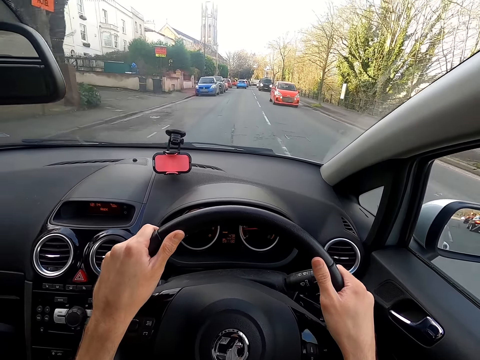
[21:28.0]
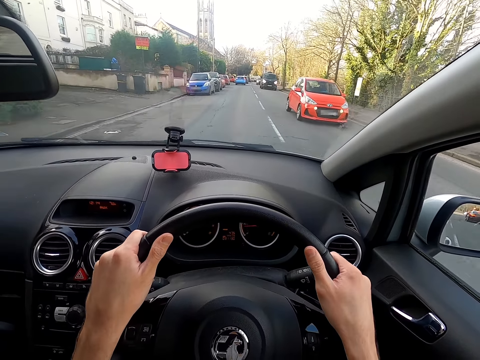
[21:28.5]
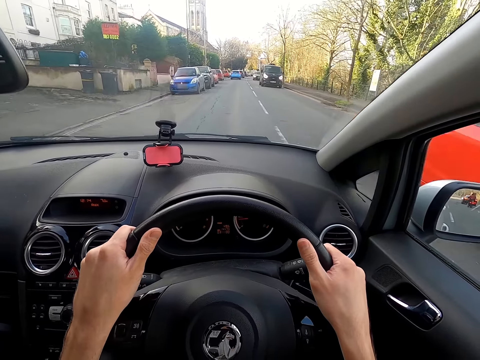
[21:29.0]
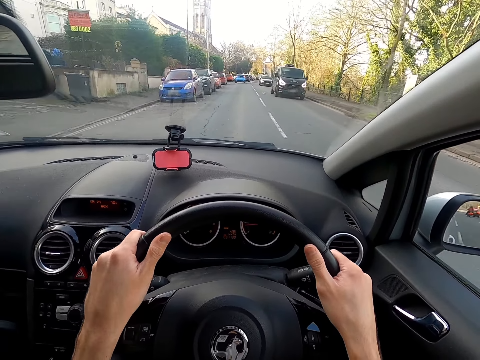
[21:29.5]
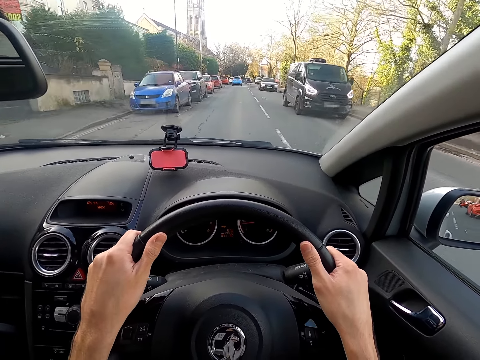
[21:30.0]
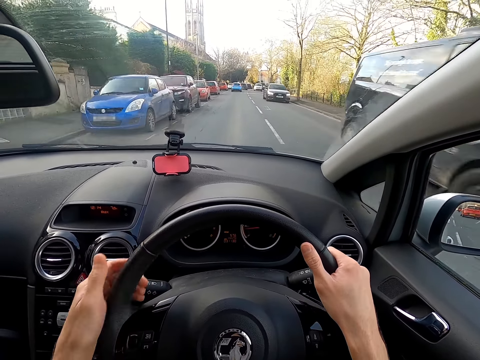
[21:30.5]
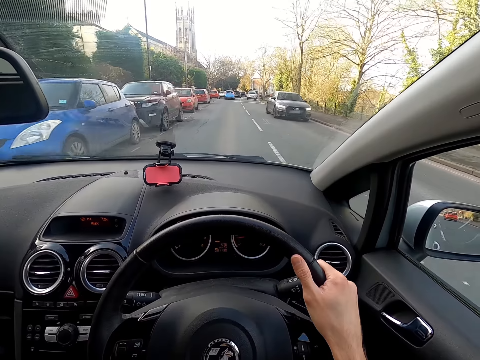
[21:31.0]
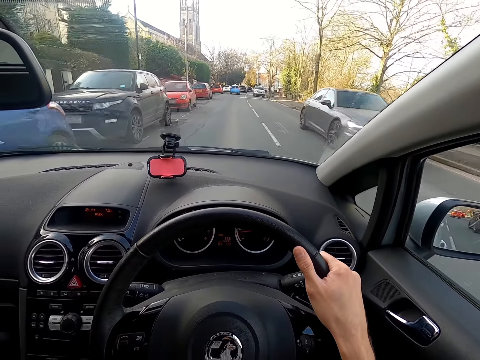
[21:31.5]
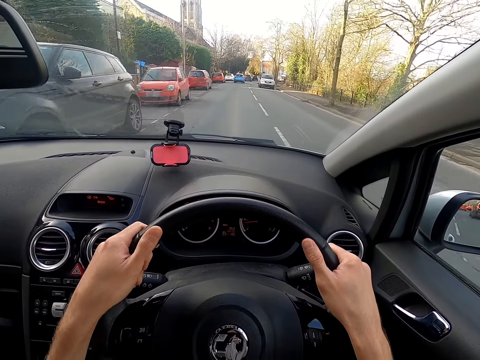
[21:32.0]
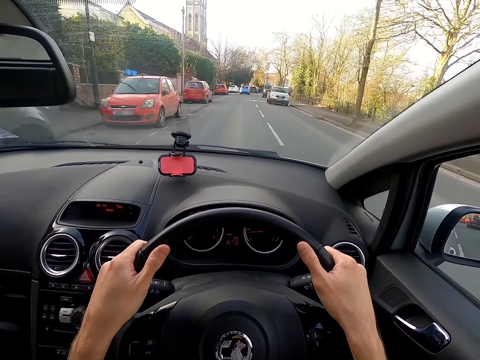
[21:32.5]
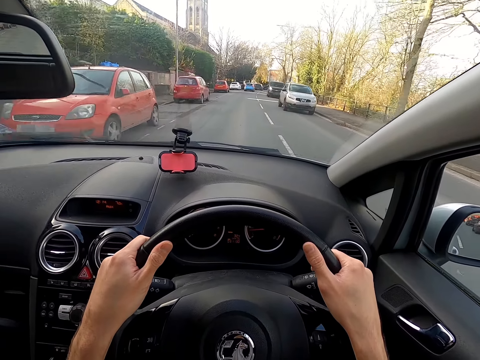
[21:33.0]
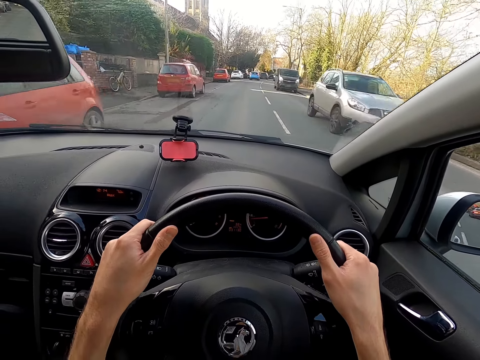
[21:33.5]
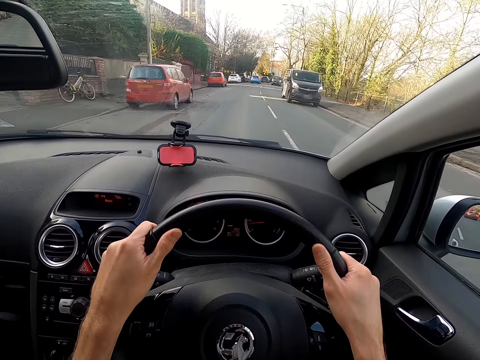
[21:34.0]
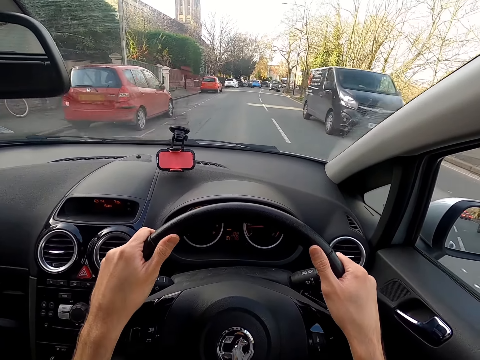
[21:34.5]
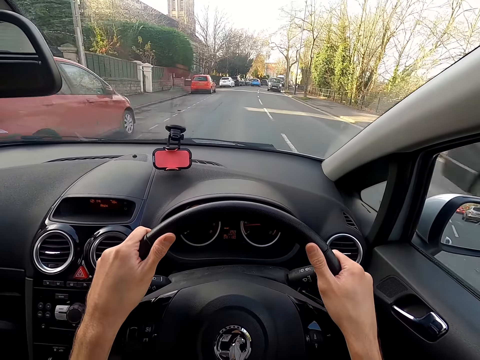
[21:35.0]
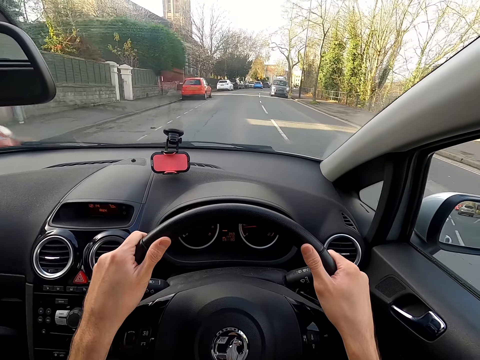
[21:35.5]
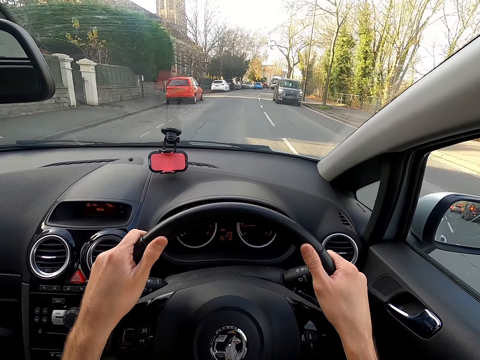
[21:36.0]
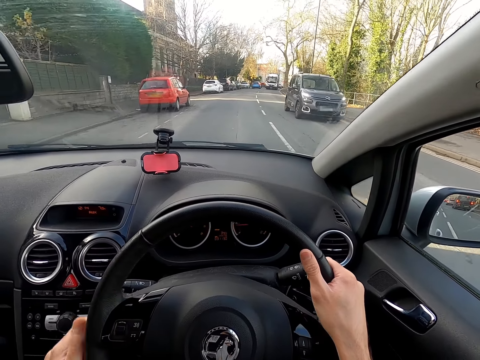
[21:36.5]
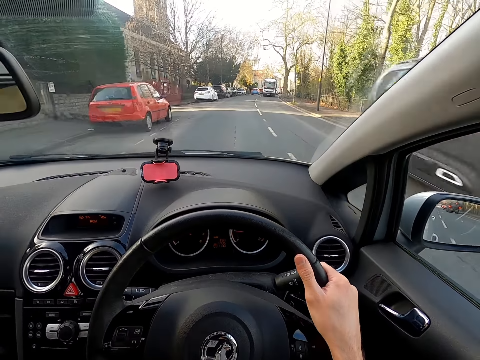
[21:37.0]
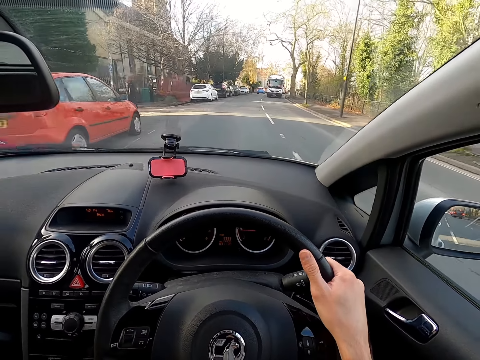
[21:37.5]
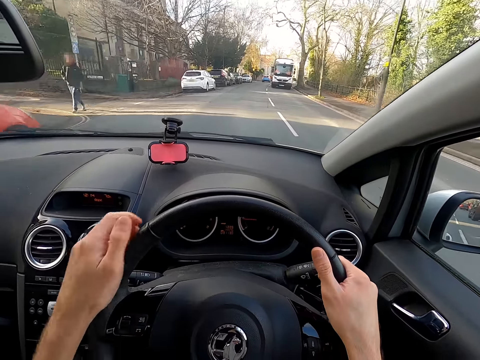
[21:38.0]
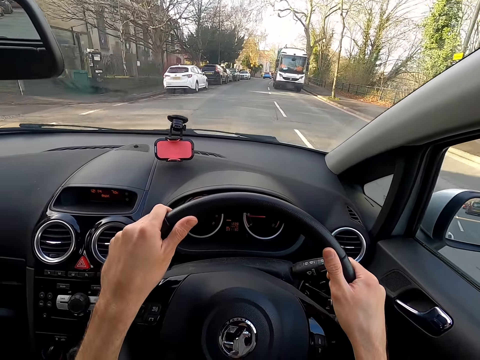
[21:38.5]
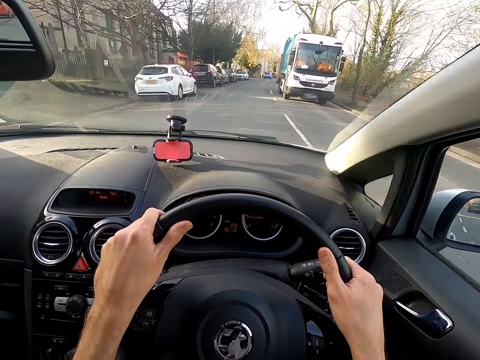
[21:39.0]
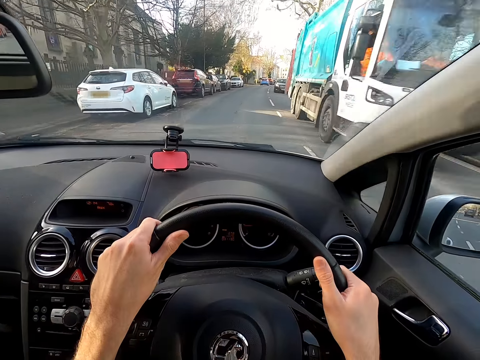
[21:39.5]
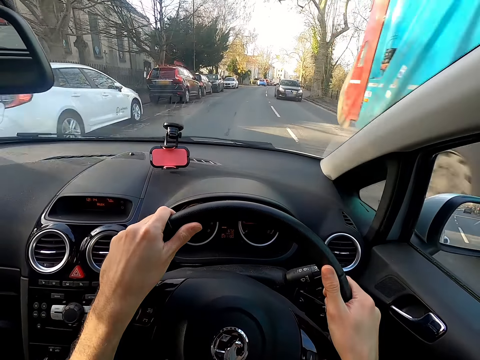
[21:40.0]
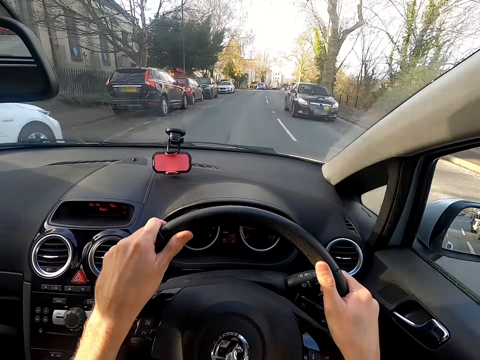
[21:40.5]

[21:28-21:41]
The camera wearer moves the gear stick with his left hand. He moves the gear stick with his left hand again.

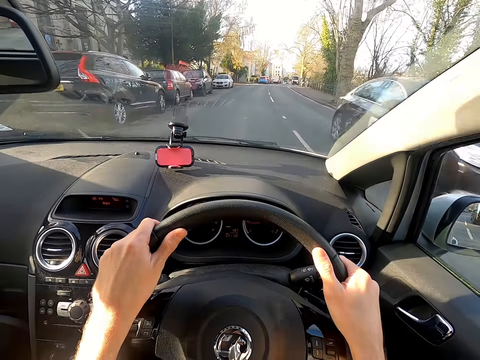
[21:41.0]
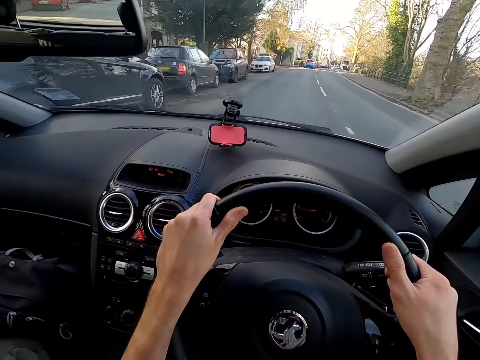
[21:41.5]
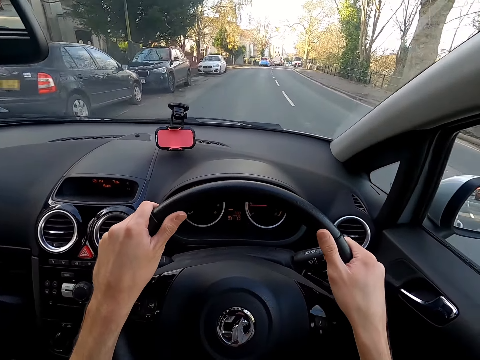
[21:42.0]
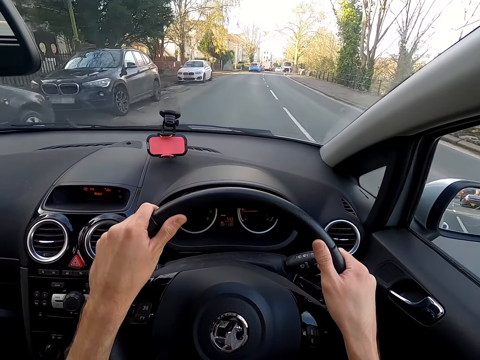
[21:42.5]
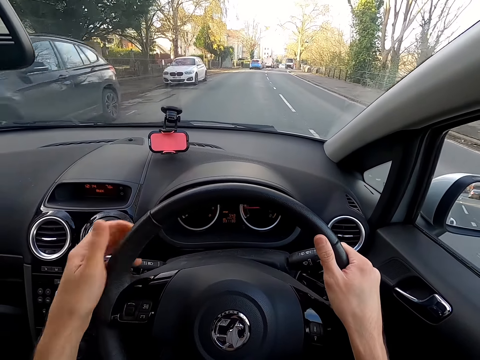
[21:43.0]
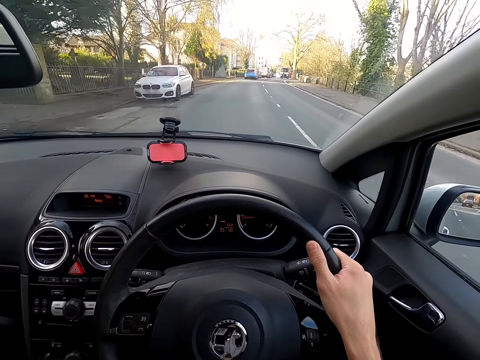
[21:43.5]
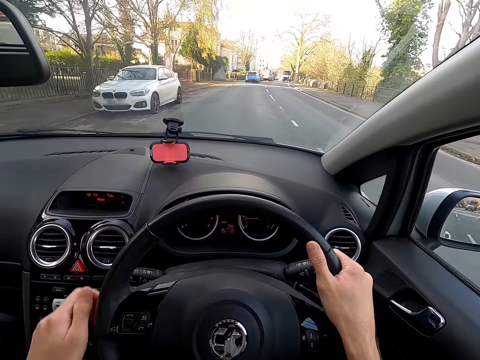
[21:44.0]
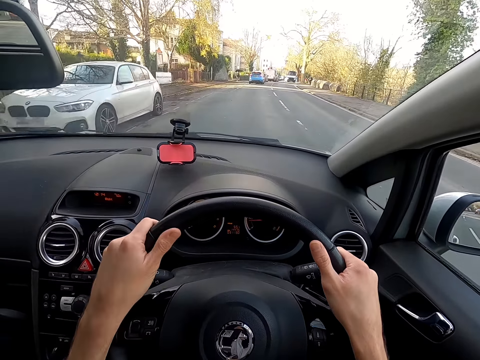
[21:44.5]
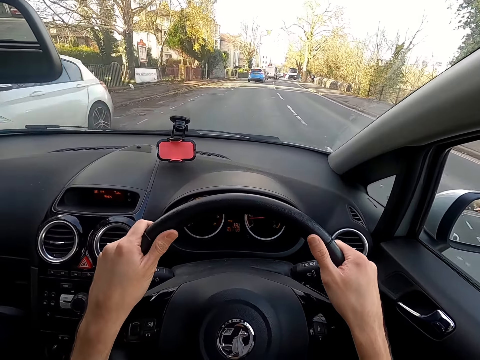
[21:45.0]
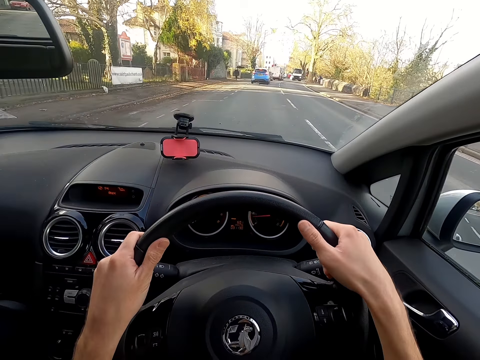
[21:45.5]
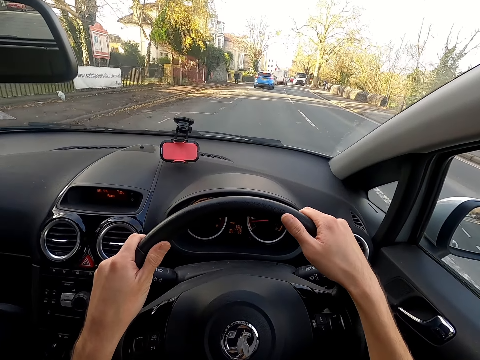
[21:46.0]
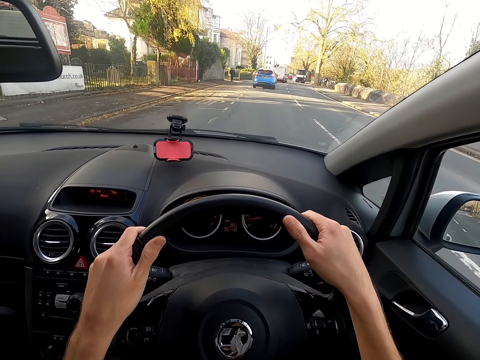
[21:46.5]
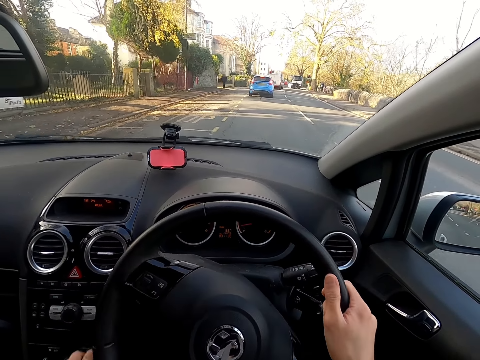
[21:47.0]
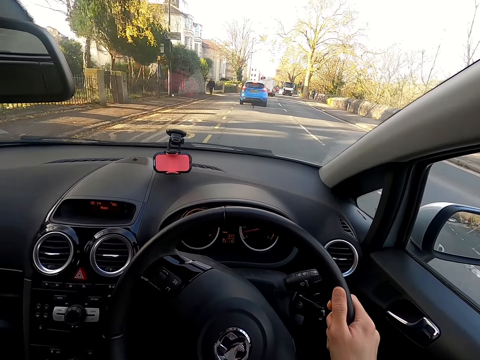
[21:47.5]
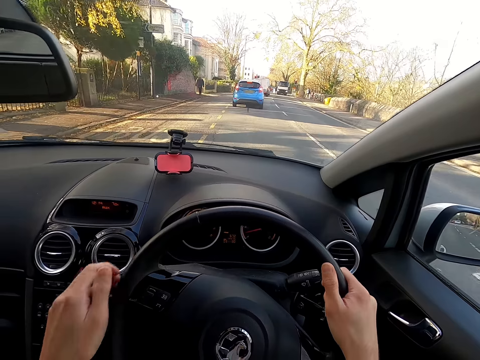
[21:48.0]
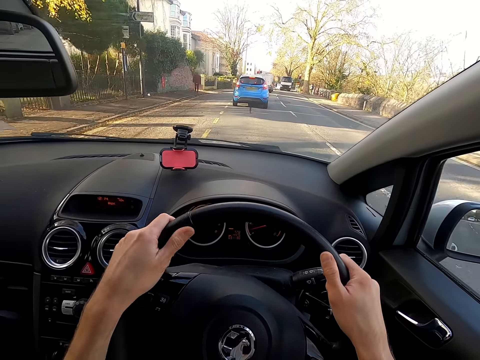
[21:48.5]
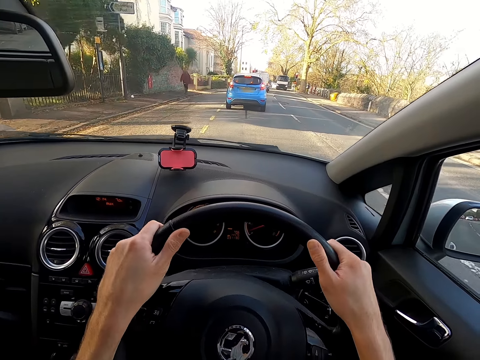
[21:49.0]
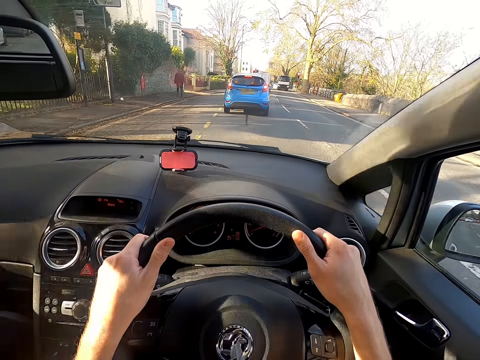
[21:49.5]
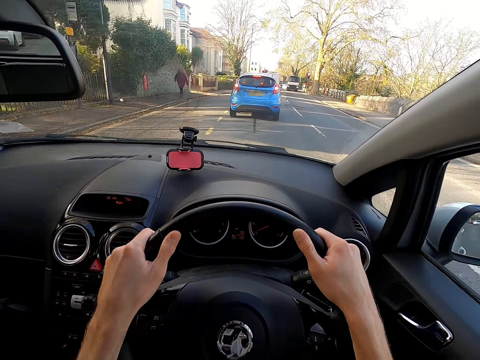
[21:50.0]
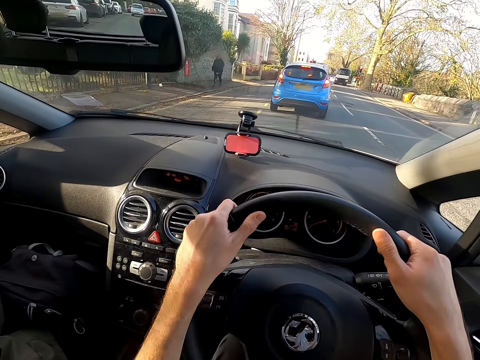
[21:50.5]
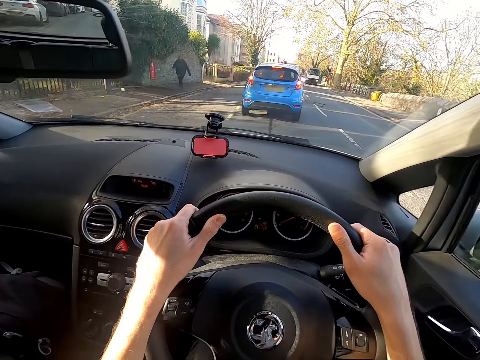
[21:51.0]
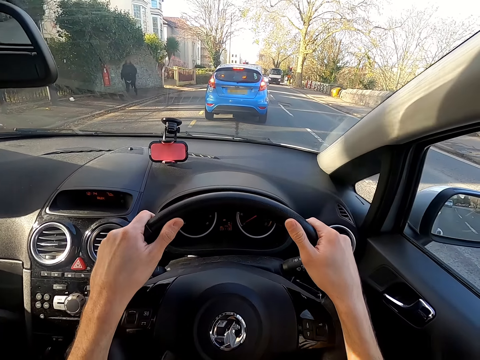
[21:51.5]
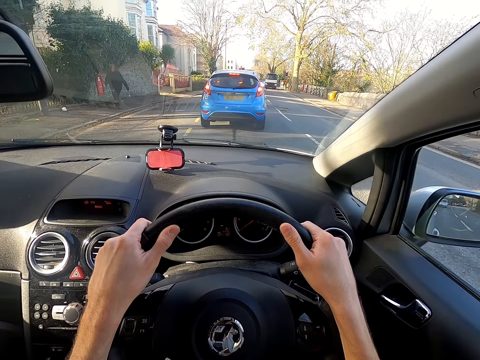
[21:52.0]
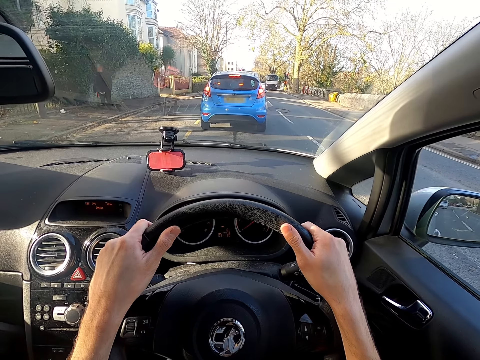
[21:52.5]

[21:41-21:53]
The camera wearer moves the gear stick with his left hand. He moves the gear stick with his left hand again.

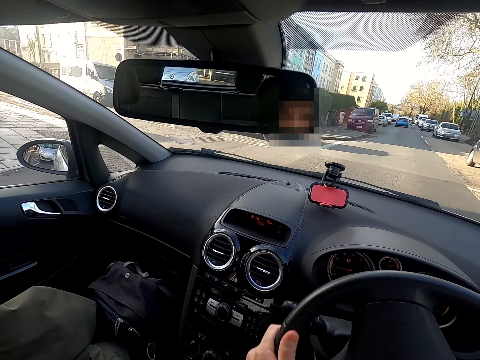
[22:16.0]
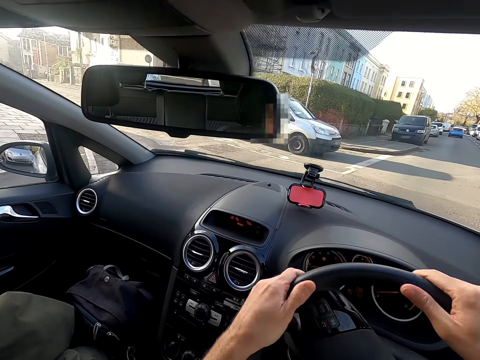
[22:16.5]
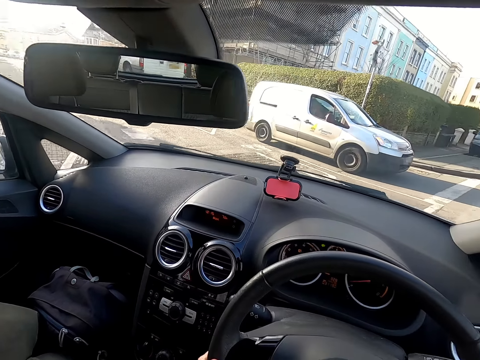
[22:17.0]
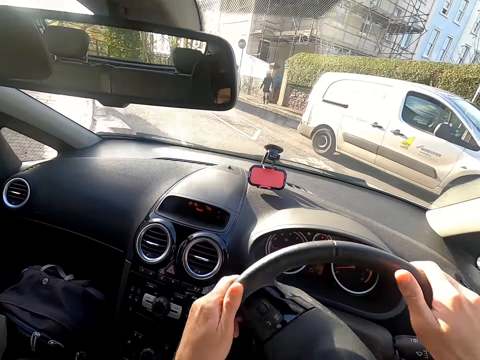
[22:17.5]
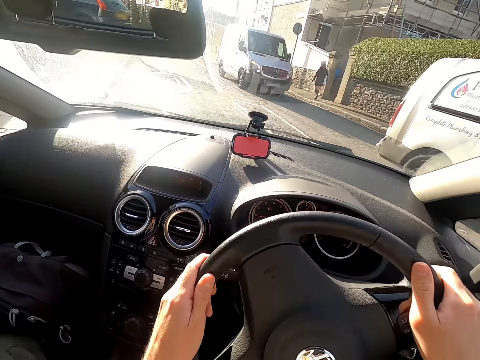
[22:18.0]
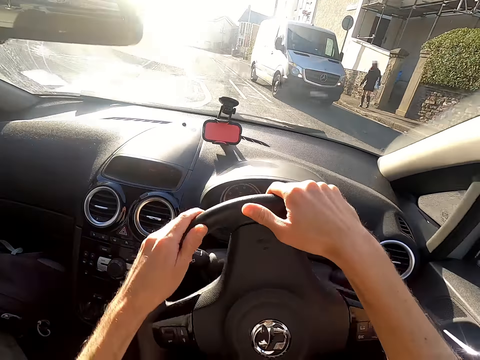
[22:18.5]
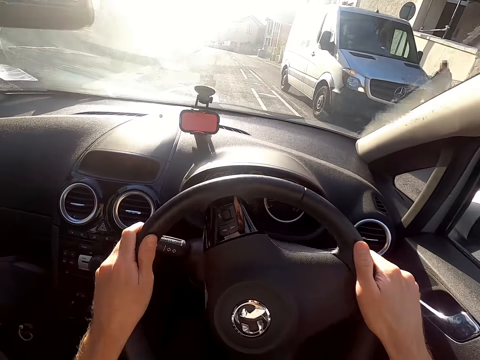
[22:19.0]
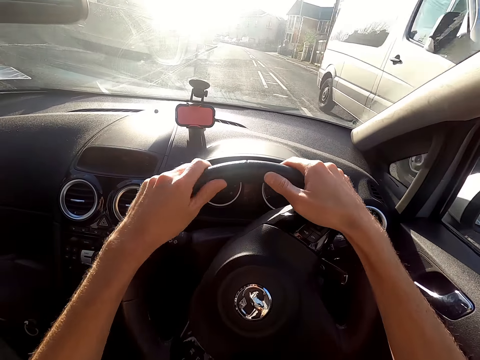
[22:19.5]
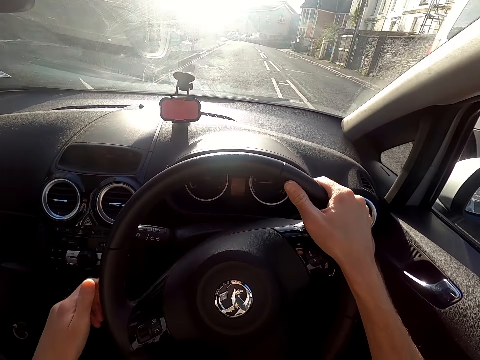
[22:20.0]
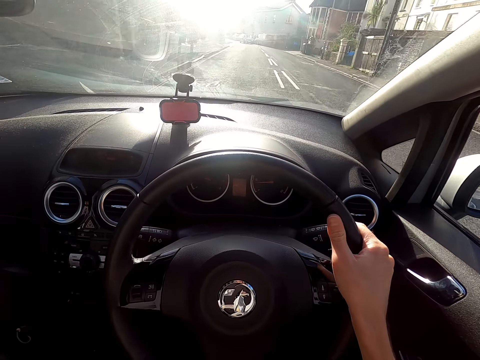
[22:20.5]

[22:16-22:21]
The camera wearer negotiates a corner.
